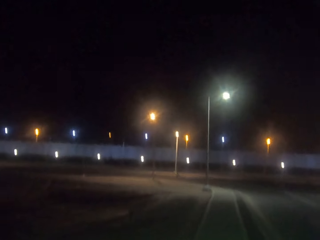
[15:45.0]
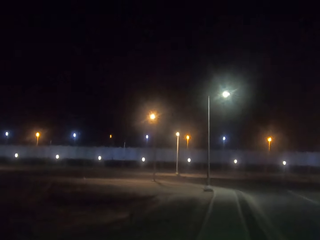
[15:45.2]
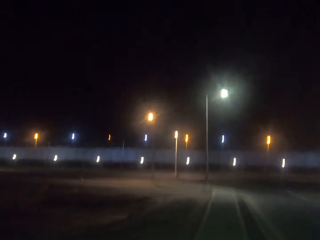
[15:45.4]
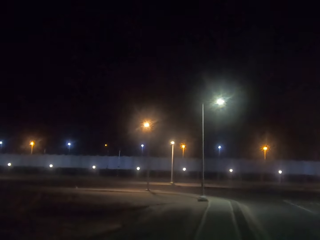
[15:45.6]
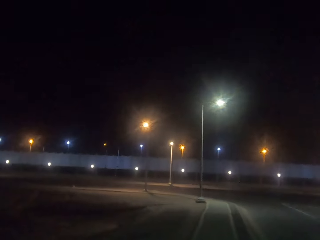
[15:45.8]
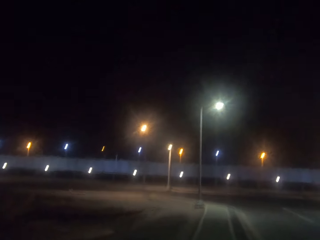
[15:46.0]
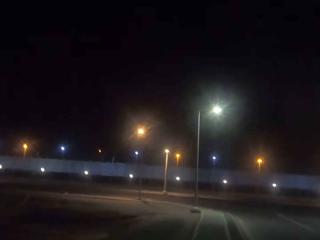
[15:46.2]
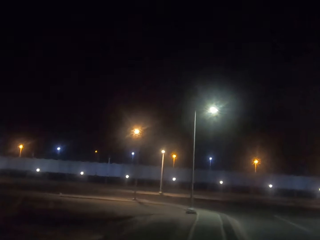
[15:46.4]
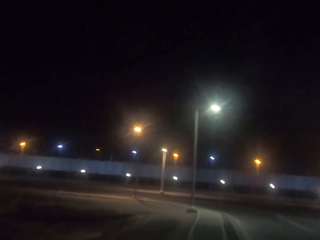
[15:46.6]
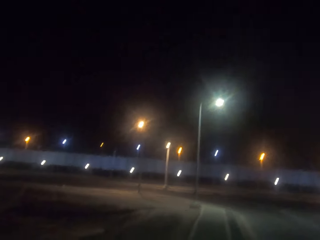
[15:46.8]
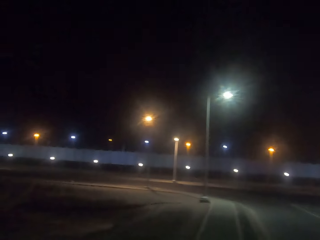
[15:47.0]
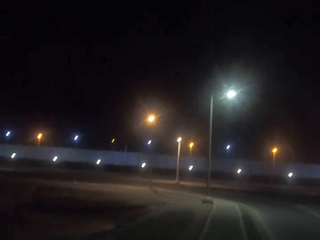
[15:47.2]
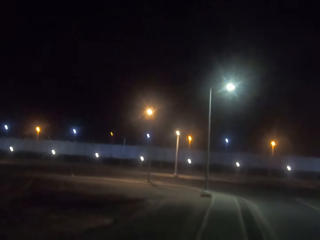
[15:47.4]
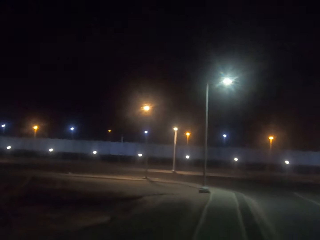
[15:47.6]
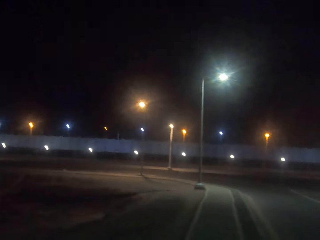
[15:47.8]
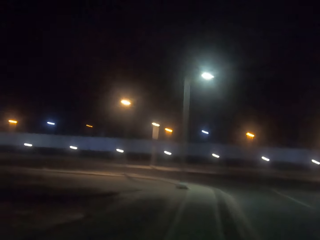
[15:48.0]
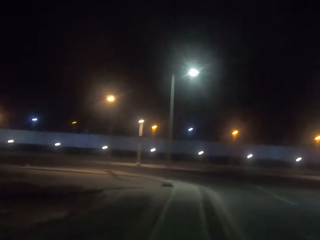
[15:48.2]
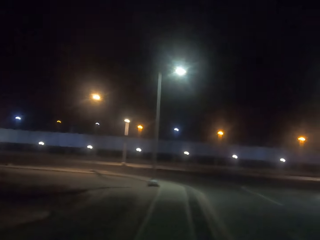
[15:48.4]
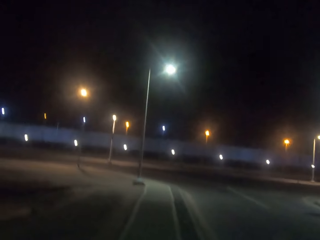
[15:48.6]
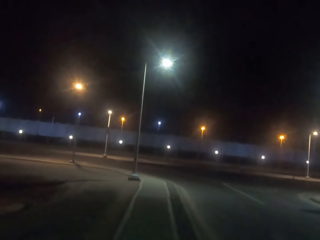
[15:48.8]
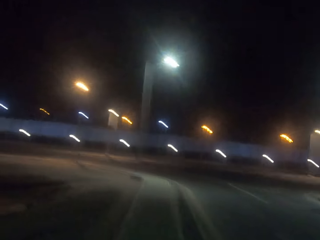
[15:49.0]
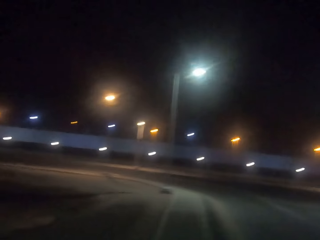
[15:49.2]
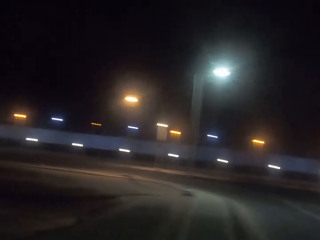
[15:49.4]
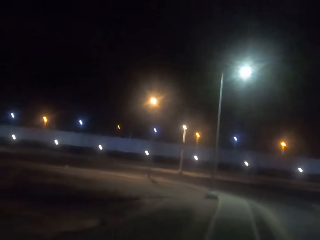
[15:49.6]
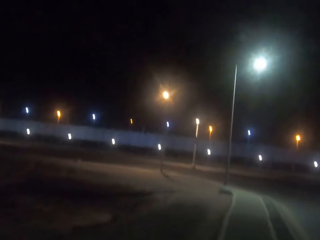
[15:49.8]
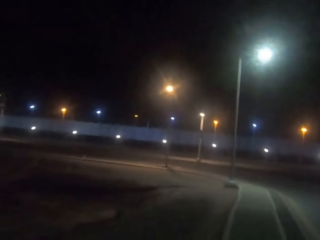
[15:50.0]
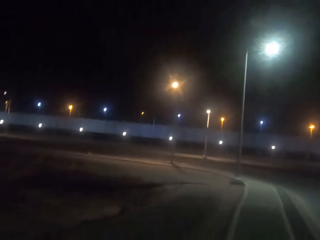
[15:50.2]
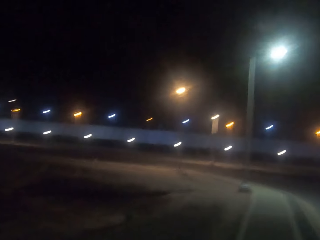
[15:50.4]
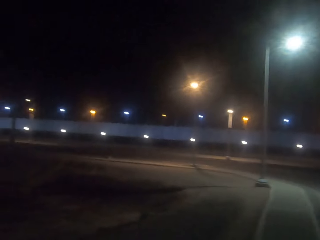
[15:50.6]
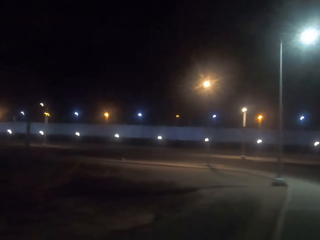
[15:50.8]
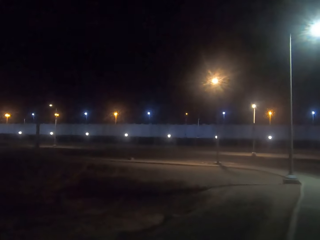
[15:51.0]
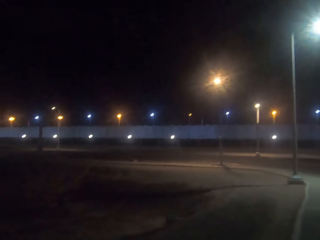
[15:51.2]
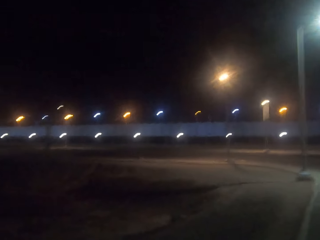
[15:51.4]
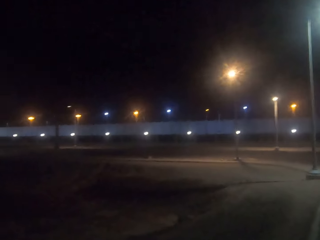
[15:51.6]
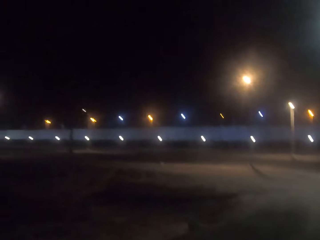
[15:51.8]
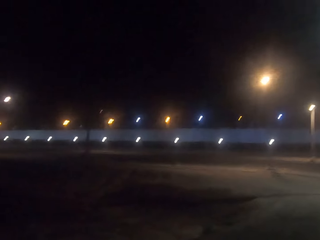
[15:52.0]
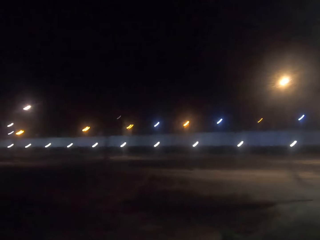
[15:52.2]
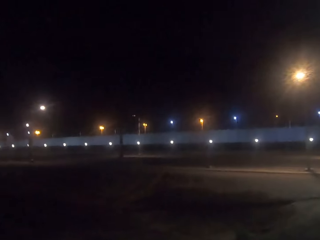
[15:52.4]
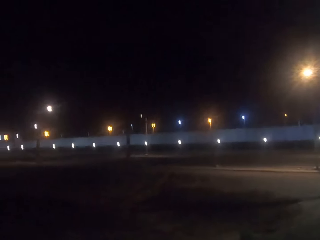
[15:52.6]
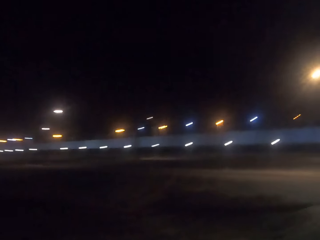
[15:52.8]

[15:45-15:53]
The camera wearer looks around.

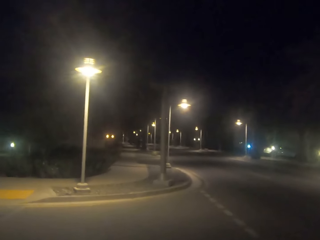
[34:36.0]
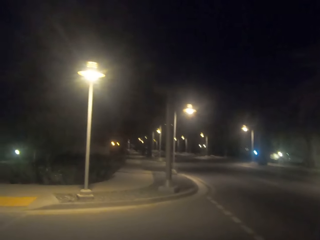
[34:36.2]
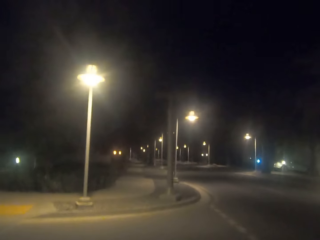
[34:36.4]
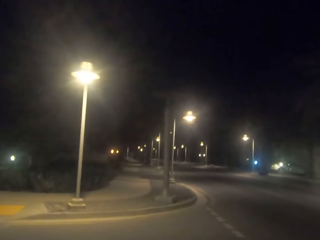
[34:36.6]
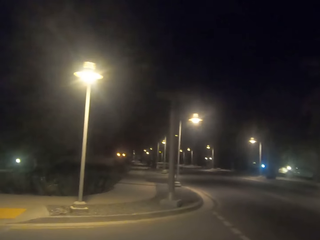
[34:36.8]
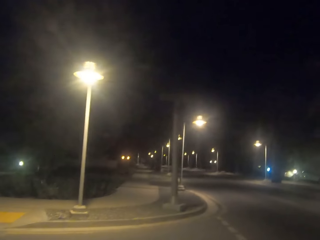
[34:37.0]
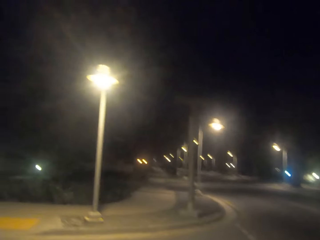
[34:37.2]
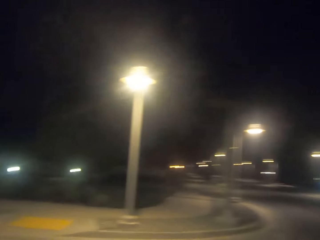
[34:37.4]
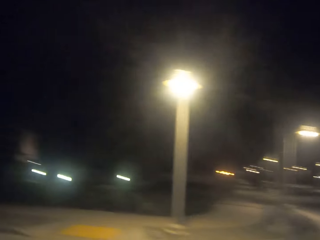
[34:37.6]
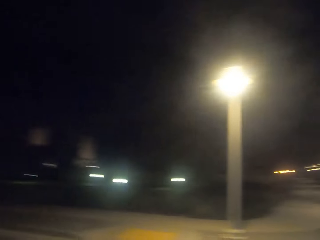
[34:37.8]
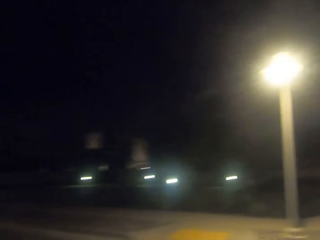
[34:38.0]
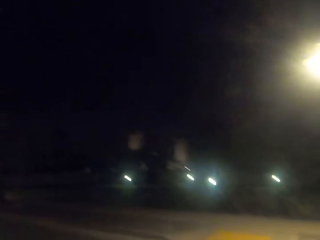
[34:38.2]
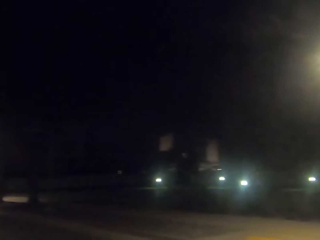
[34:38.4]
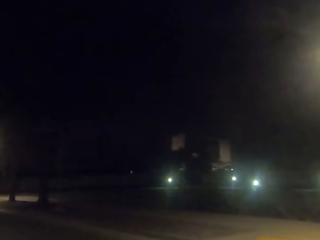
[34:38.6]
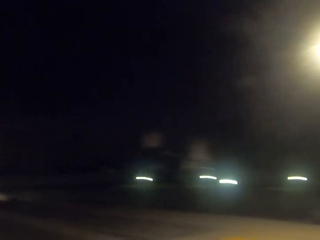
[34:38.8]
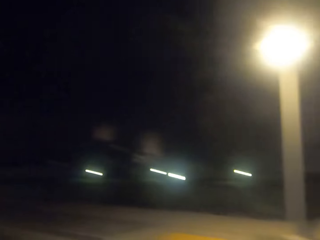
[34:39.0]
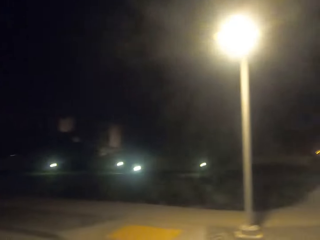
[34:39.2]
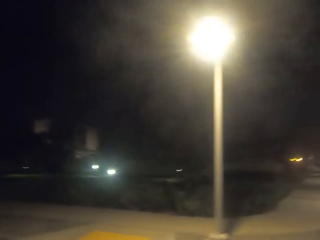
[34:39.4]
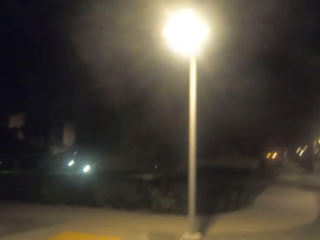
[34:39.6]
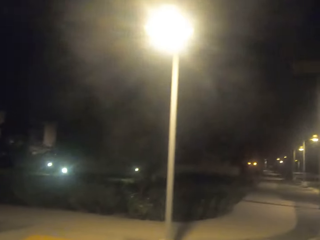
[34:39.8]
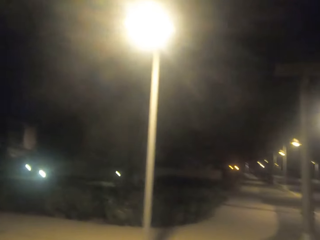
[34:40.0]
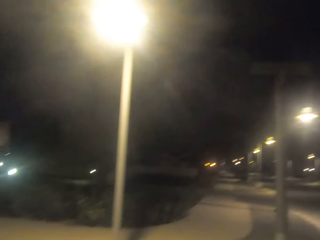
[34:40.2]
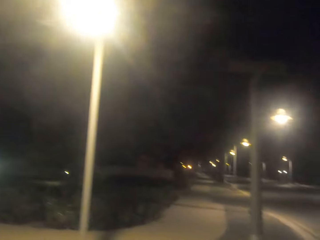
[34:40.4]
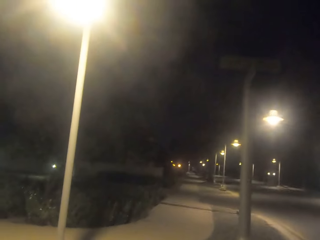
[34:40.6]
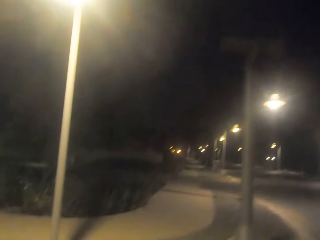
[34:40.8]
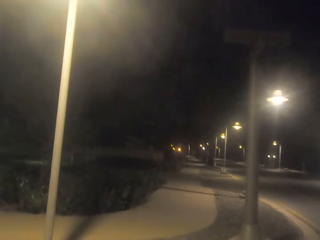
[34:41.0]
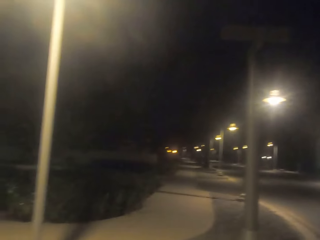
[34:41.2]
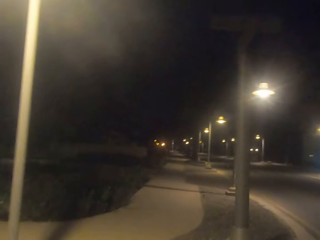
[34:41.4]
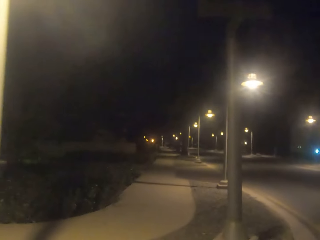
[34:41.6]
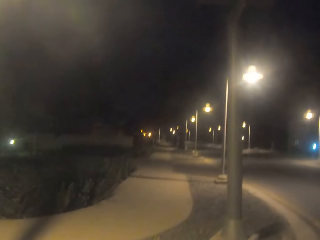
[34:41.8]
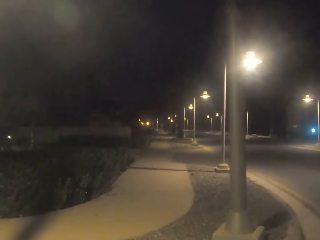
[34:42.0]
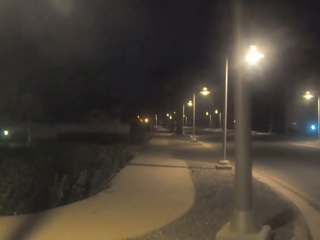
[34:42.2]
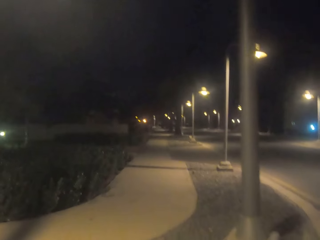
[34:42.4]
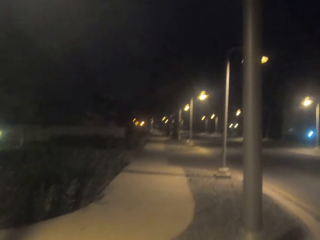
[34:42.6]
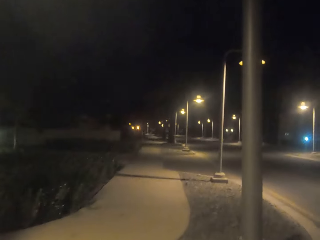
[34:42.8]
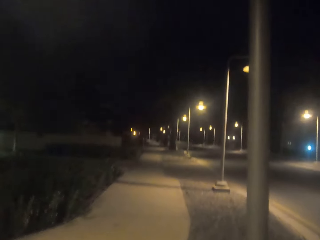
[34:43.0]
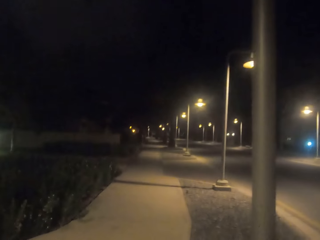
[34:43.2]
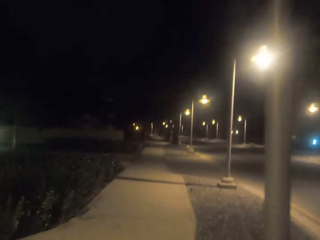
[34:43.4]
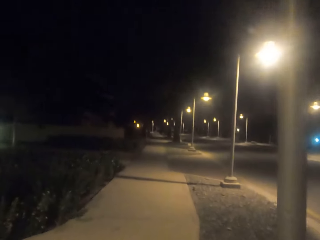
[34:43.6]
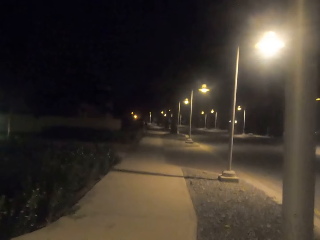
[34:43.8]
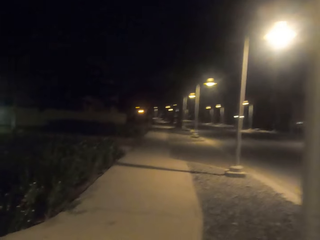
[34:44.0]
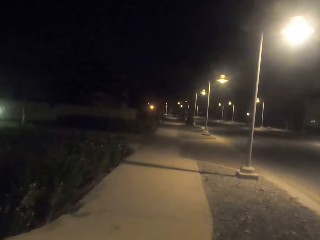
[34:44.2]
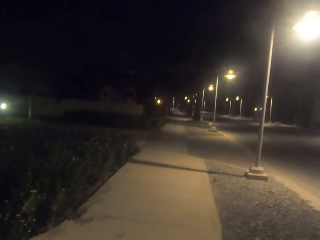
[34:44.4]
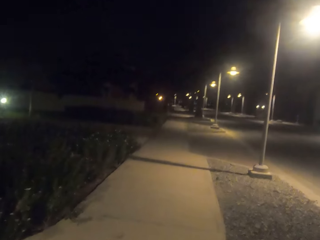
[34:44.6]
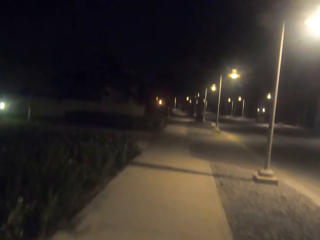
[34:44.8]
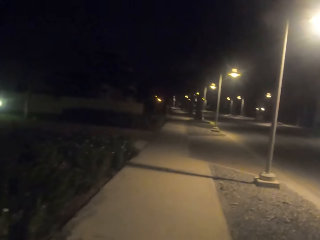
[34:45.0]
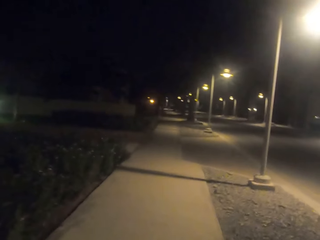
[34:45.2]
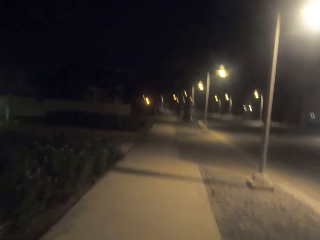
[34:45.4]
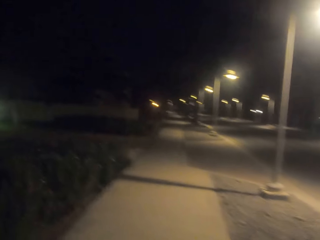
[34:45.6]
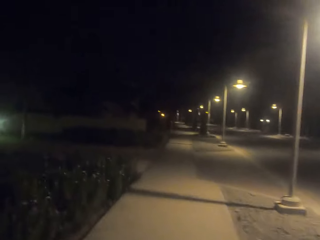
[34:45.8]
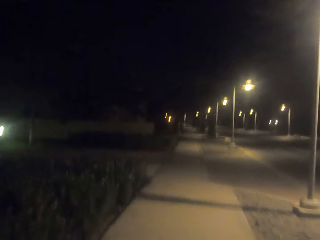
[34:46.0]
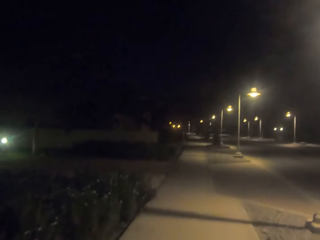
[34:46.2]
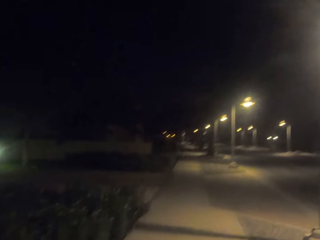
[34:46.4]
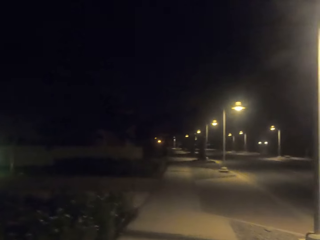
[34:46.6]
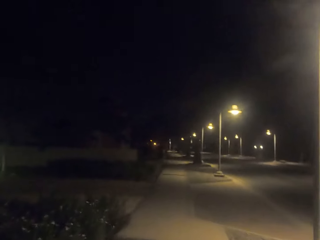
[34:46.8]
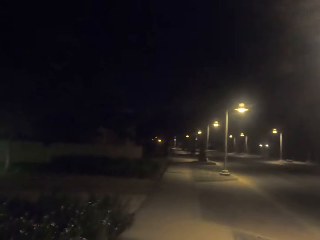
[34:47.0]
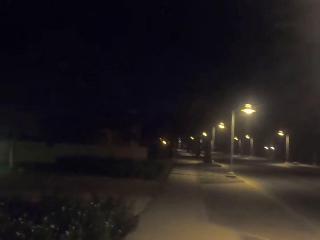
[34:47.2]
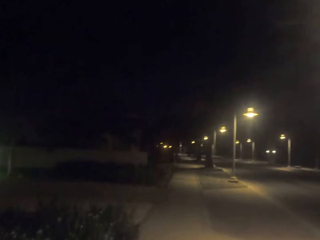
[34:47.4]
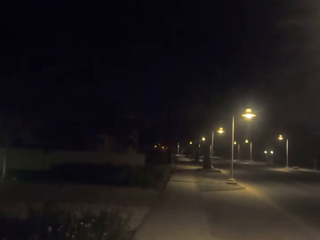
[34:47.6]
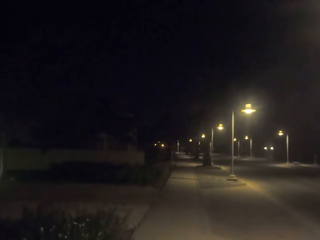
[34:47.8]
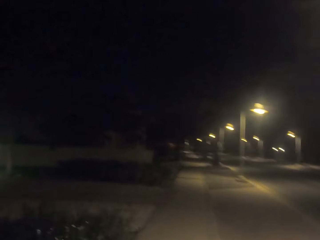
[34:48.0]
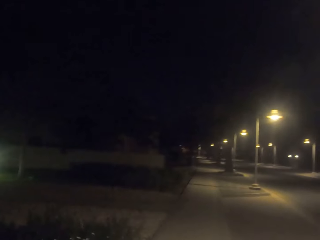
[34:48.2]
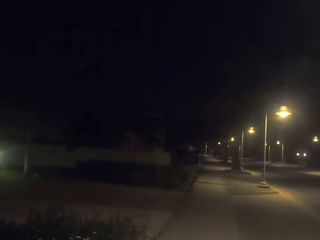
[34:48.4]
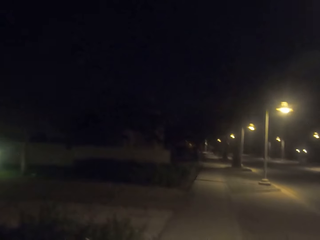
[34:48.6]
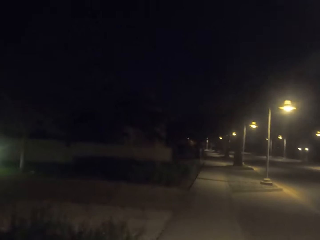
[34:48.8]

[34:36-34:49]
The camera wearer looks around. They walk around.
